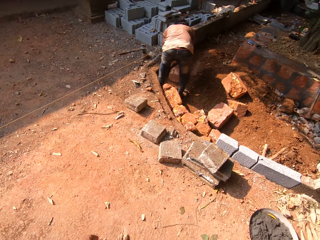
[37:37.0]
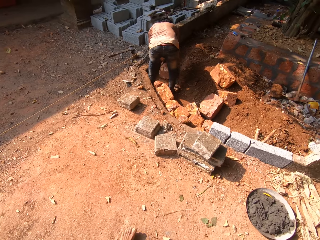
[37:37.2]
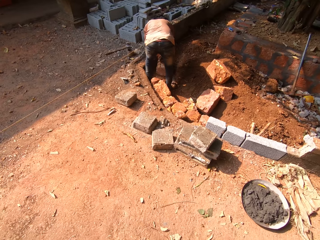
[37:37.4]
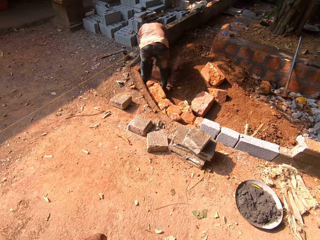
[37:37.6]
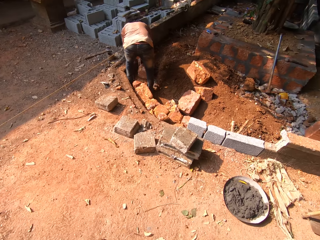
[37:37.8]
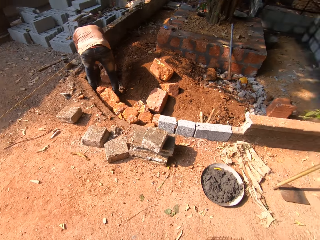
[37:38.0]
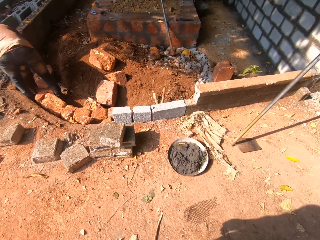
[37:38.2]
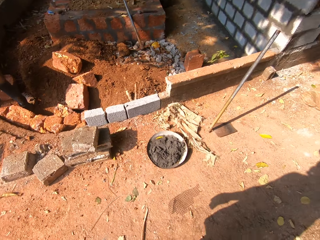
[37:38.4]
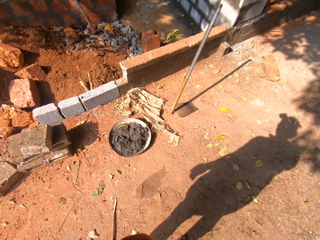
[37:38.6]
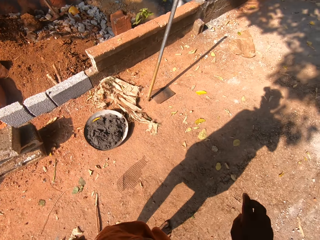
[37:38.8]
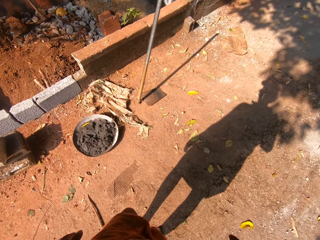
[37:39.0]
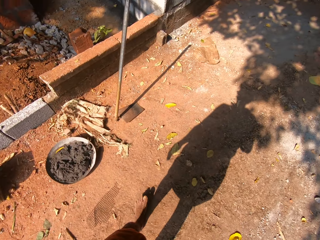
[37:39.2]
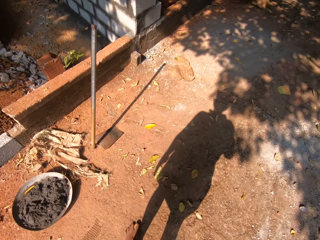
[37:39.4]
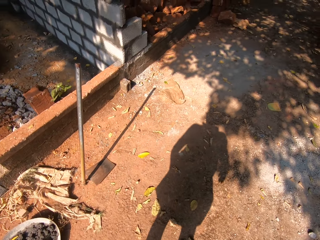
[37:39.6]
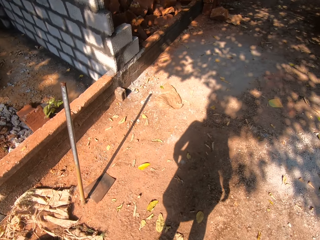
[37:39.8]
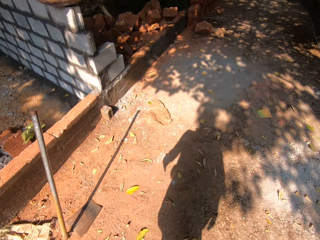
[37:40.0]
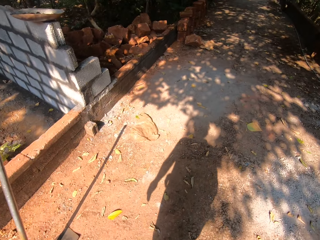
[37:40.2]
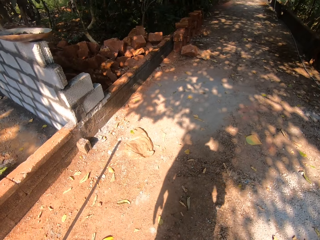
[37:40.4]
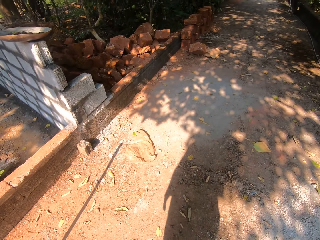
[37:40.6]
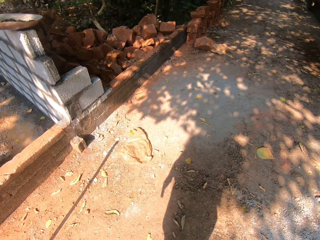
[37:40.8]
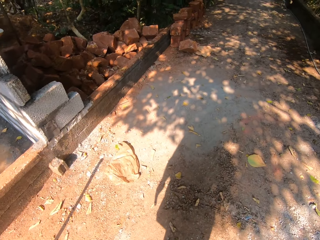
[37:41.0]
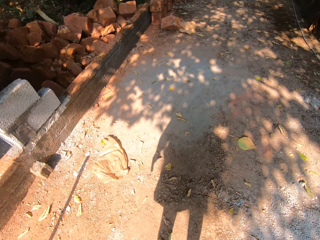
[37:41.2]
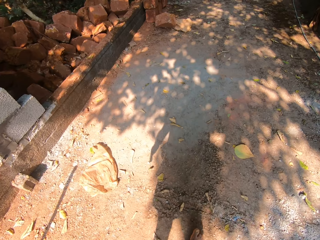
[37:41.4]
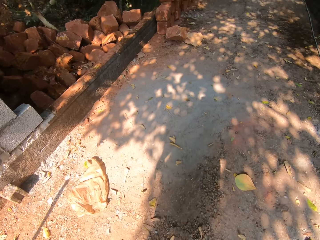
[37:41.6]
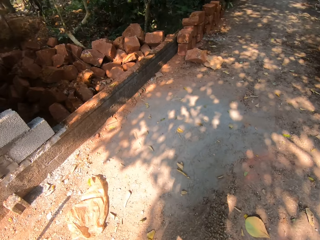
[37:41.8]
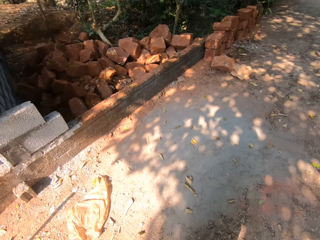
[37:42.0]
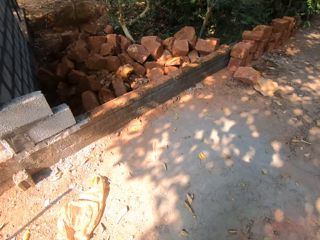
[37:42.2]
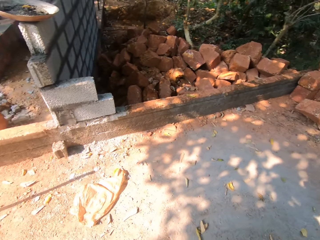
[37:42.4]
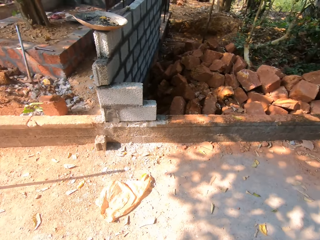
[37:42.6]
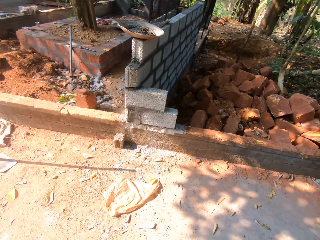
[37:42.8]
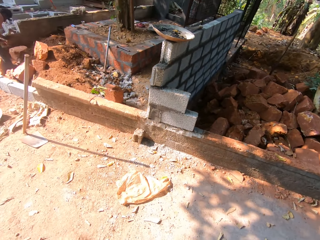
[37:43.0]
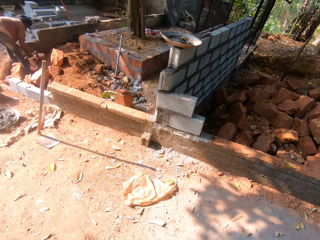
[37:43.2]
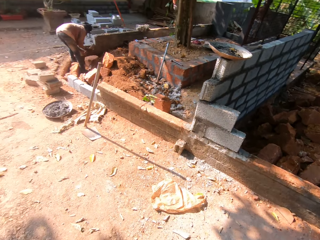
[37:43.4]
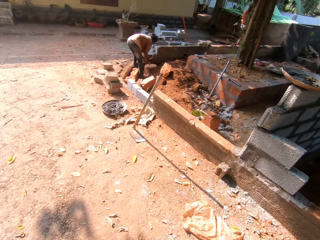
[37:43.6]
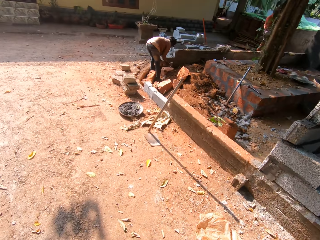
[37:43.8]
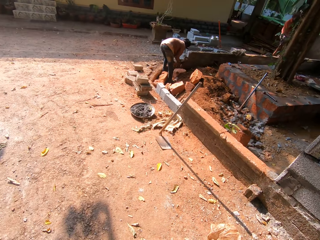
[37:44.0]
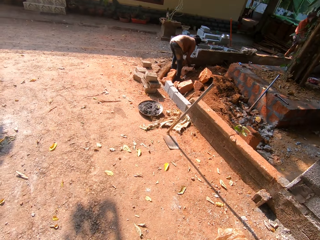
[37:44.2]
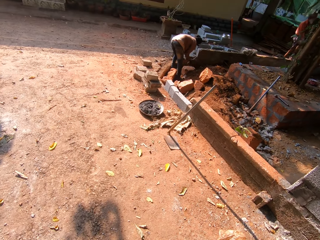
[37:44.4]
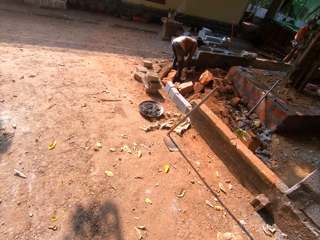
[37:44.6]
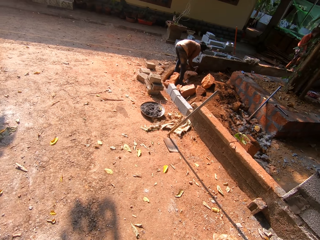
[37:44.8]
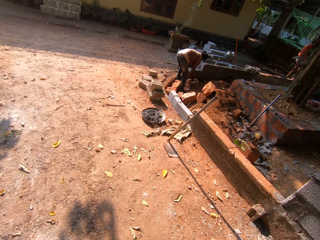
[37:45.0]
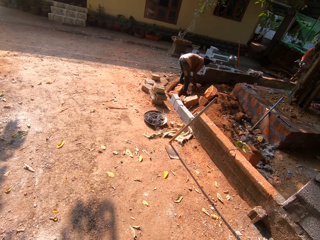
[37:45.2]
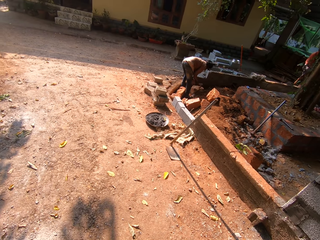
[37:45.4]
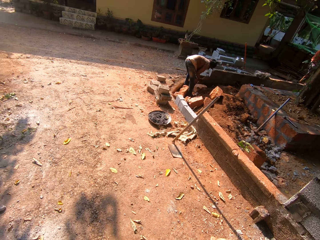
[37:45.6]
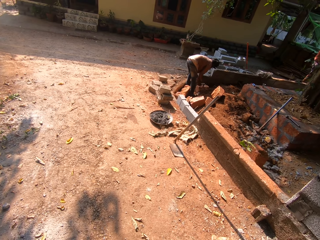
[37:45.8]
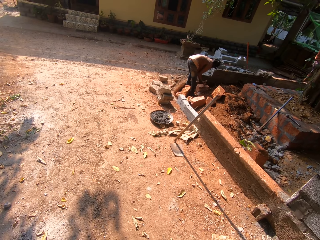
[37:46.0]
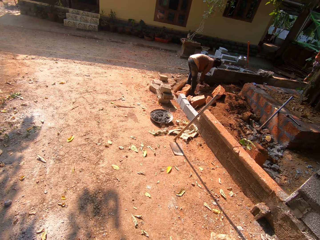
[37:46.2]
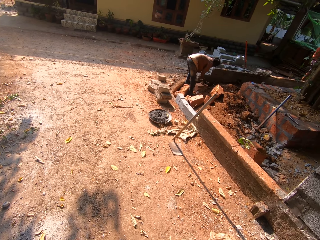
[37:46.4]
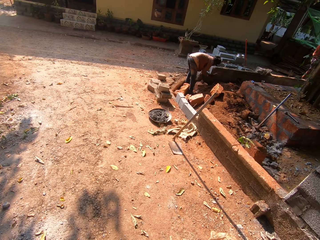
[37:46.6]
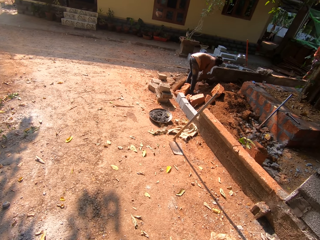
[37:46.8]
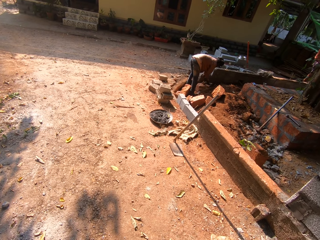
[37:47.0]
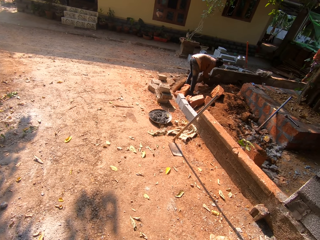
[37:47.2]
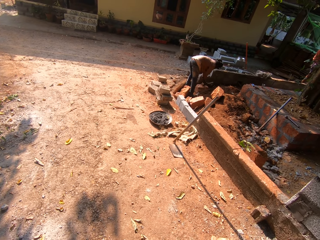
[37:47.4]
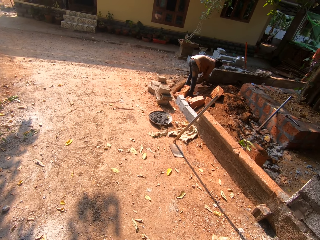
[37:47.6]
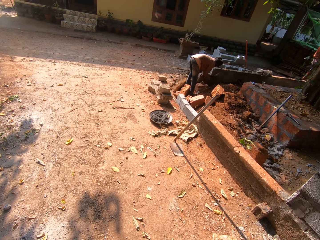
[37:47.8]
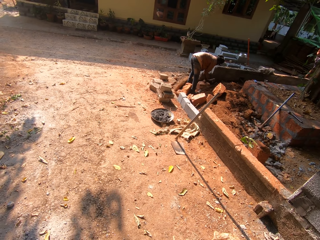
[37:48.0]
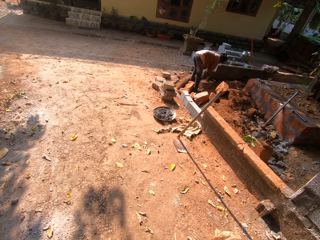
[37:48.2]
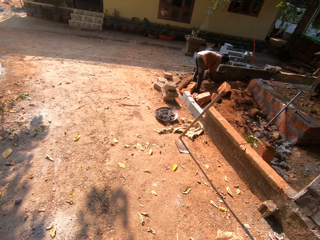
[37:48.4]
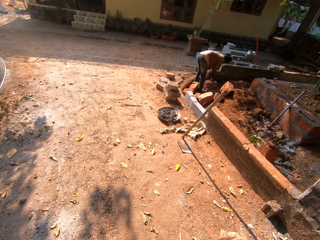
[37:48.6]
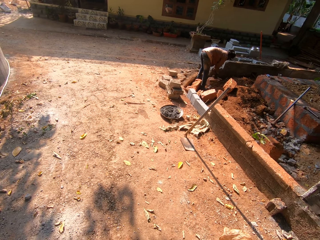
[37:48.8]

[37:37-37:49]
The camera wearer walks back. A man hits the broken brick with the axe in his right hand.

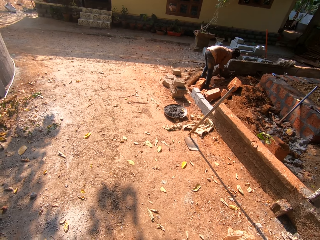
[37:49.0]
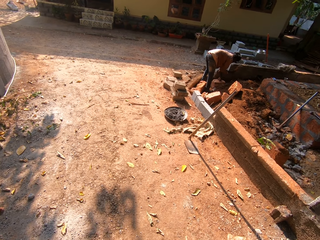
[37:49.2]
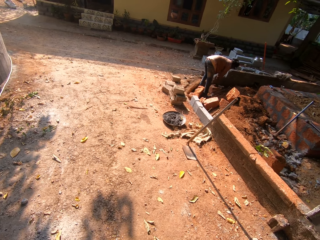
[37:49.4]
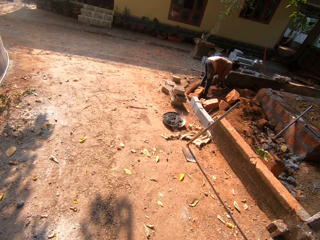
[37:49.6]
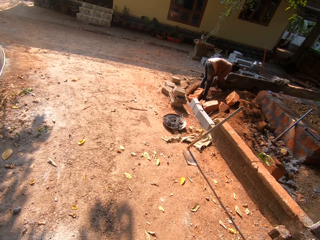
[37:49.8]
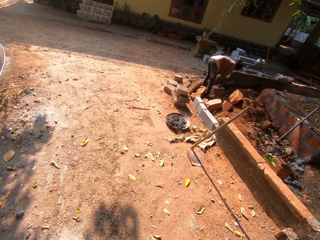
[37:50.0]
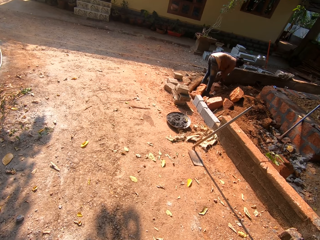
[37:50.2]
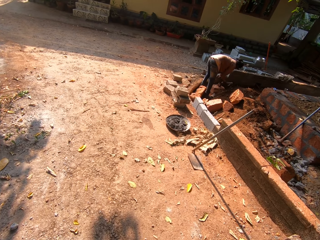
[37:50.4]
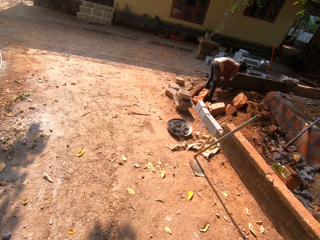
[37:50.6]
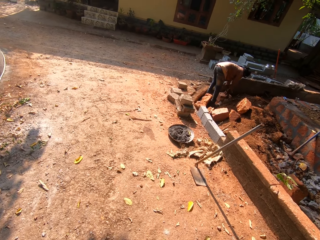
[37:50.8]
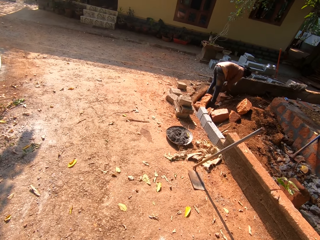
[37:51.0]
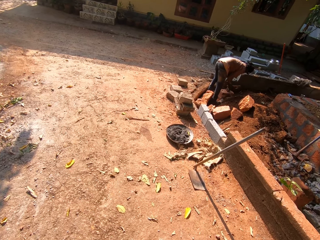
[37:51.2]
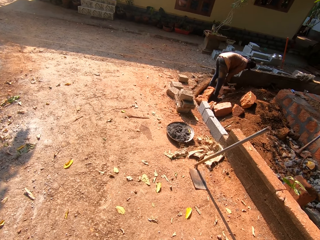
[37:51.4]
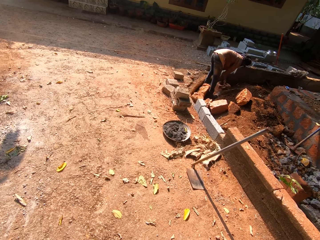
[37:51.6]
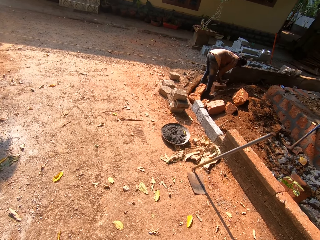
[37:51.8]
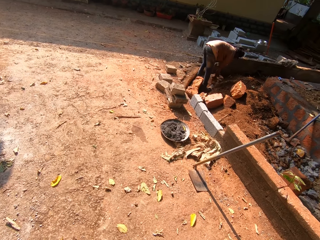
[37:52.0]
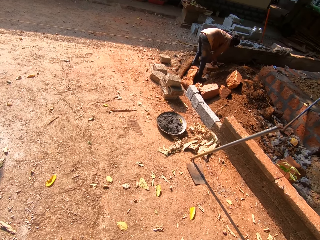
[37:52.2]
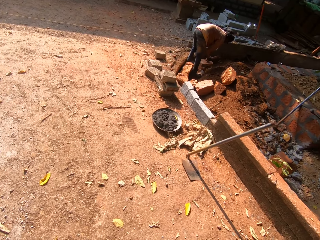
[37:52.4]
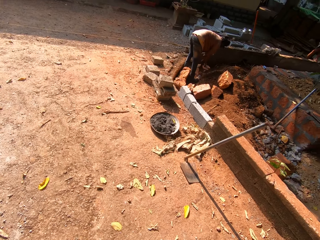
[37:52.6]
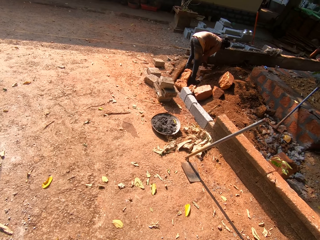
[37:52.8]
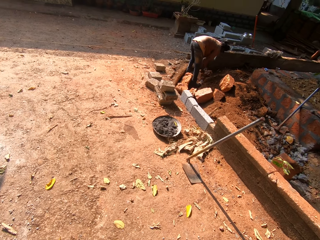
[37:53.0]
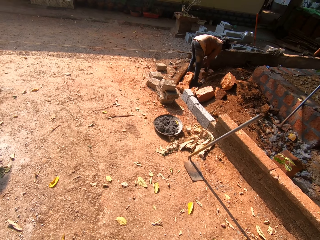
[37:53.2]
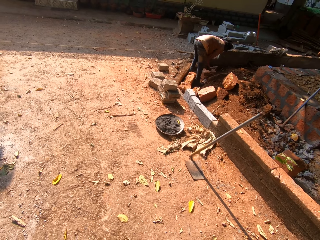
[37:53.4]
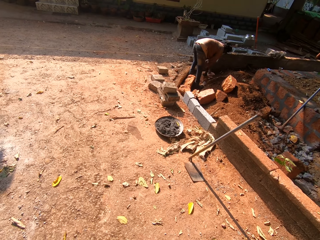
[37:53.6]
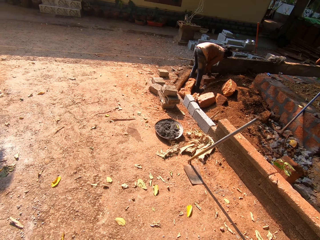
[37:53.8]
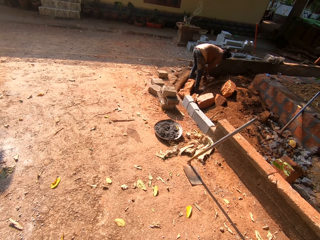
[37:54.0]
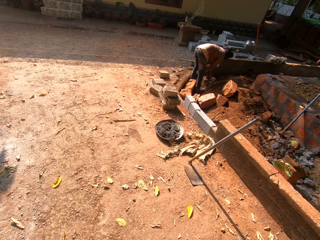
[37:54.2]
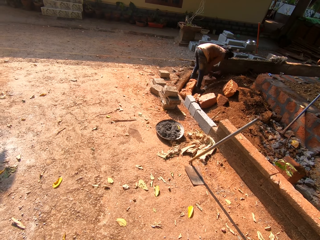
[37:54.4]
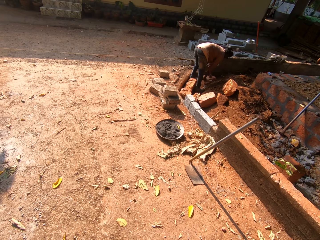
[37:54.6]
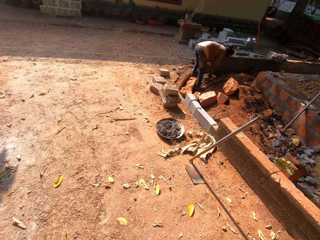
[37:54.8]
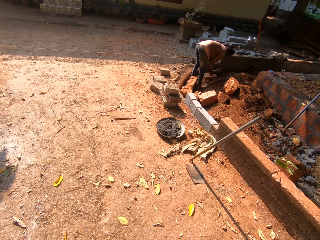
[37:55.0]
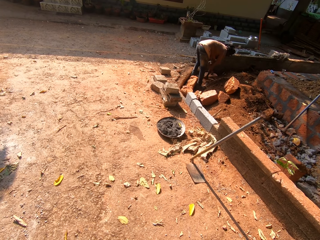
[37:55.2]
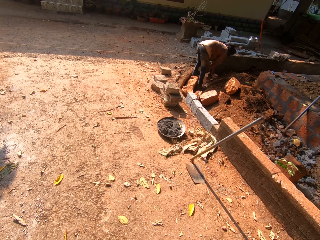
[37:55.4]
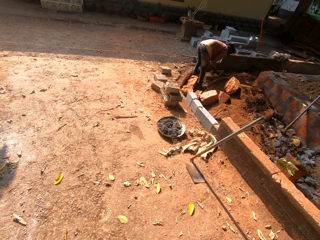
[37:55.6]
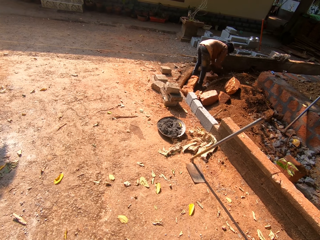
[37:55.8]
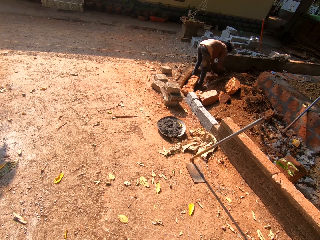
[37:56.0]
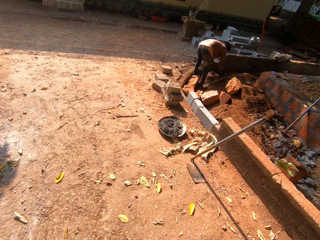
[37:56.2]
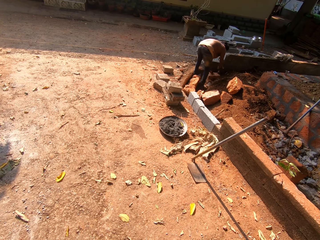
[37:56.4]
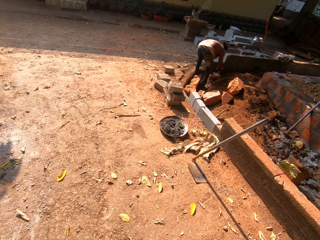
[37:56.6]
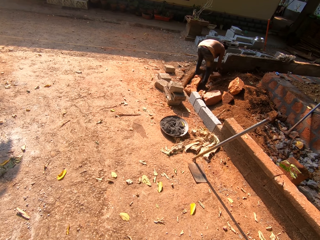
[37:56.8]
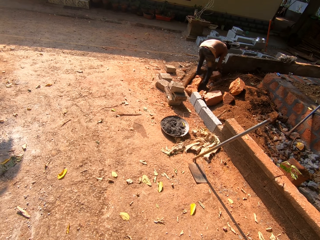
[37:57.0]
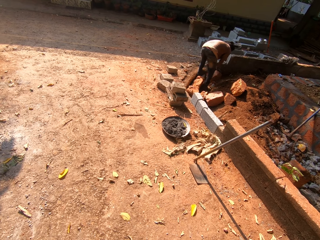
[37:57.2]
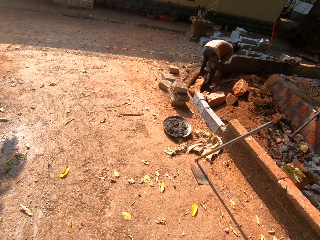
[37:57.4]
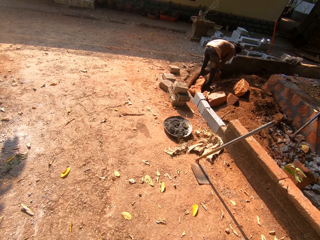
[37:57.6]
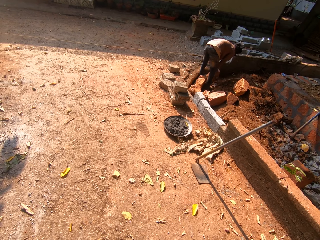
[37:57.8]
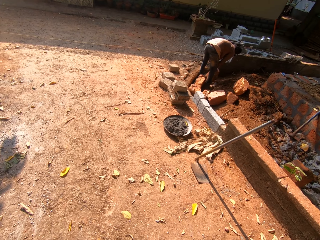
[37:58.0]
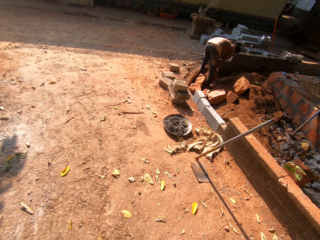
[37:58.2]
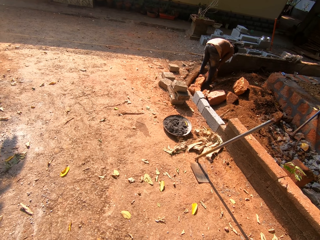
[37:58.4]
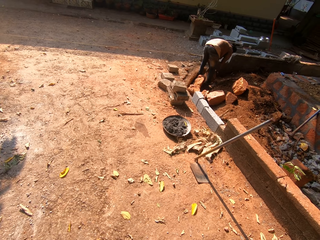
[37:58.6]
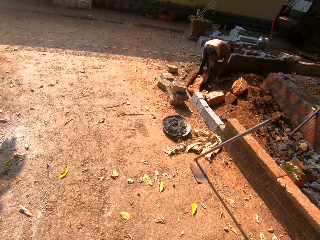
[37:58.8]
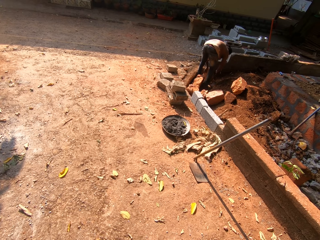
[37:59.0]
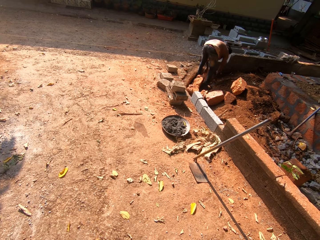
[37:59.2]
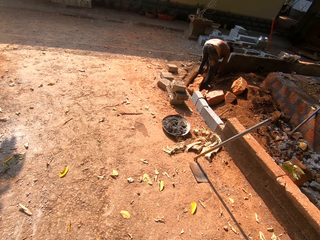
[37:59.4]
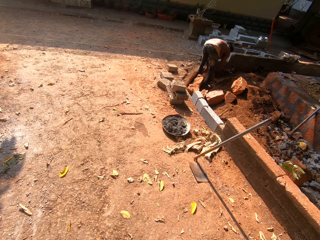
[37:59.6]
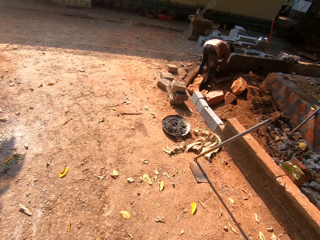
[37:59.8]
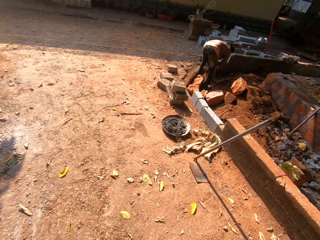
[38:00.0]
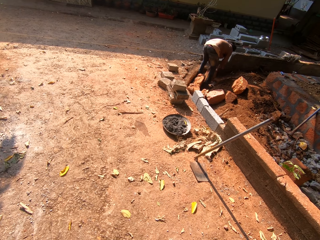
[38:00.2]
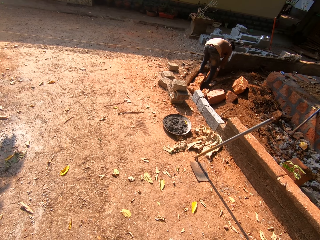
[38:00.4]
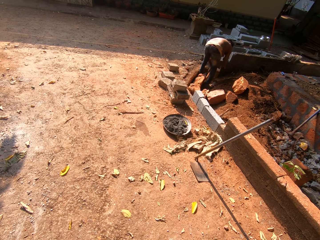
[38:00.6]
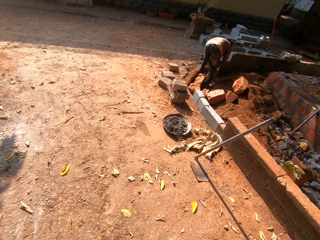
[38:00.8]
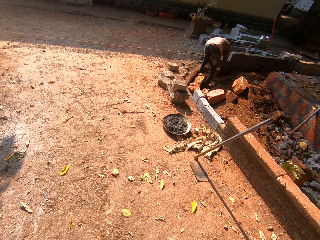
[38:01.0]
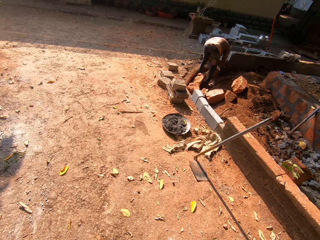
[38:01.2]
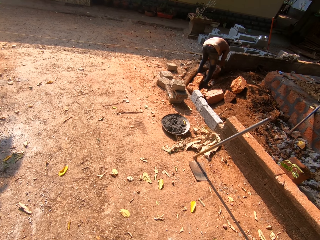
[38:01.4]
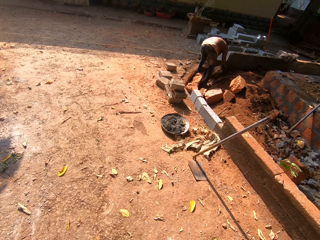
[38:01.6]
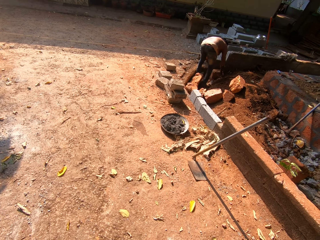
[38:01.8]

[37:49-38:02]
A man places the axe on the ground with his right hand and turns the broken brick on the ground with both hands.
